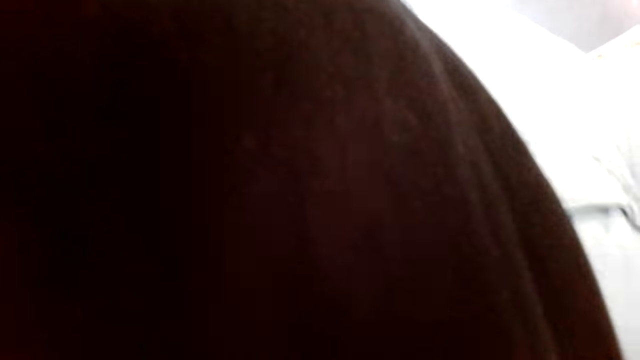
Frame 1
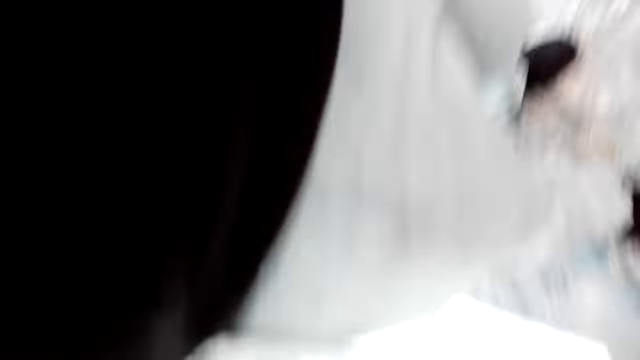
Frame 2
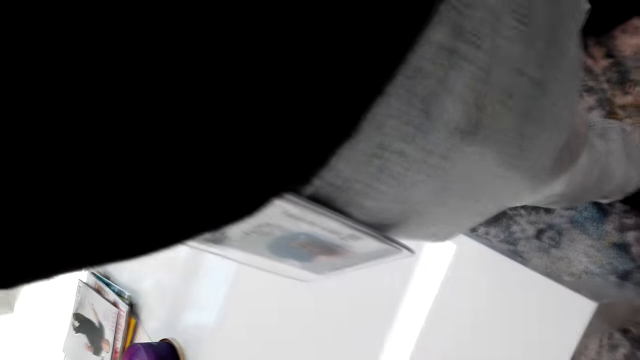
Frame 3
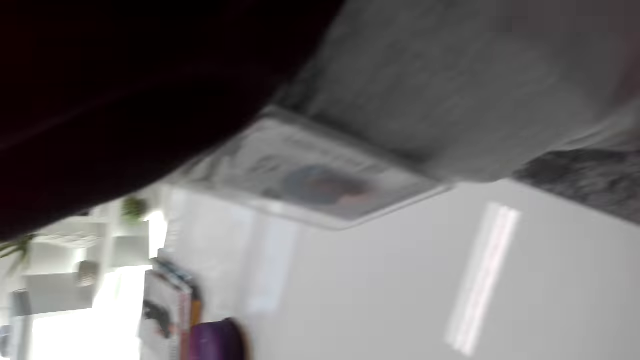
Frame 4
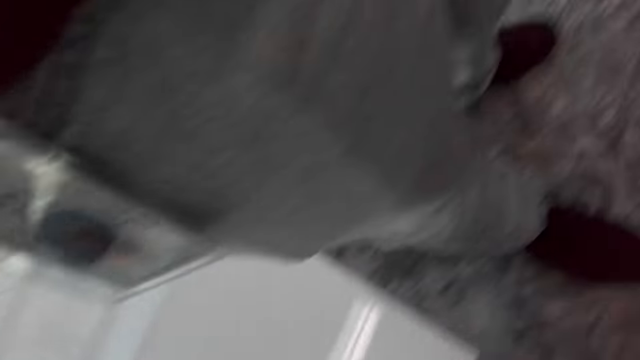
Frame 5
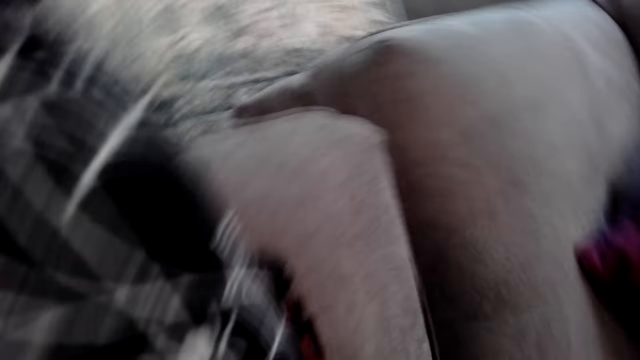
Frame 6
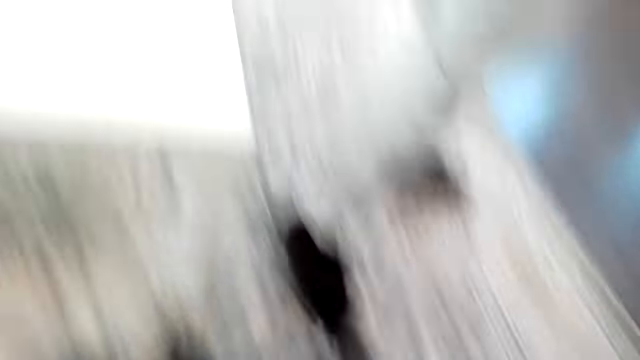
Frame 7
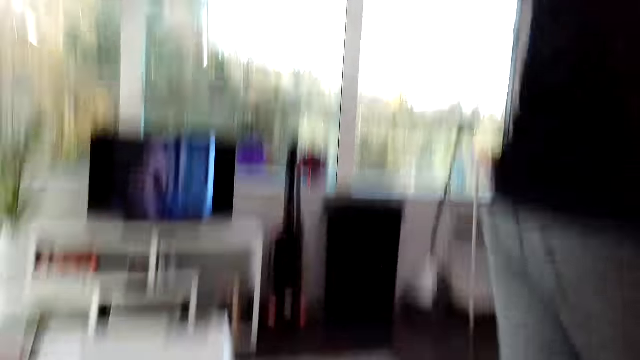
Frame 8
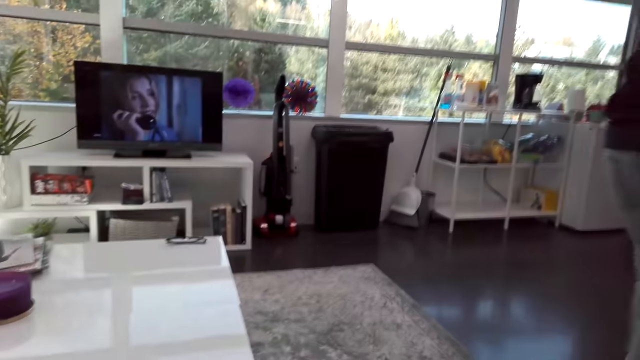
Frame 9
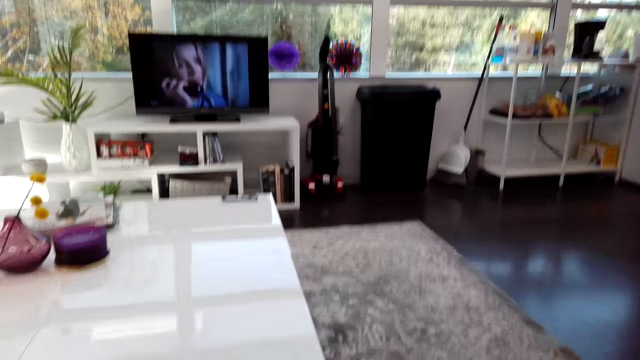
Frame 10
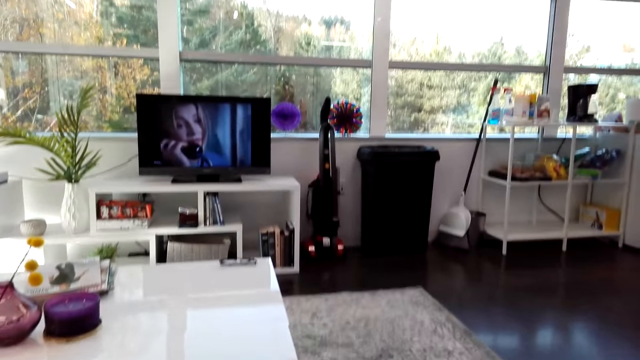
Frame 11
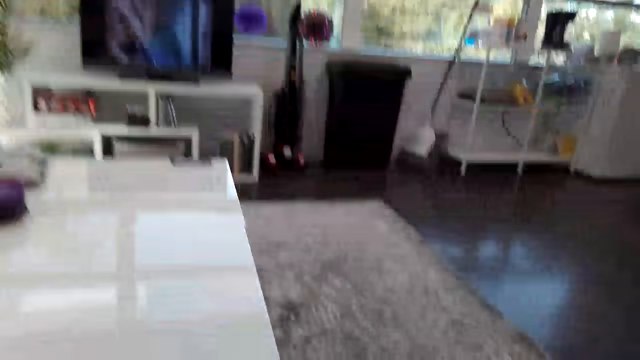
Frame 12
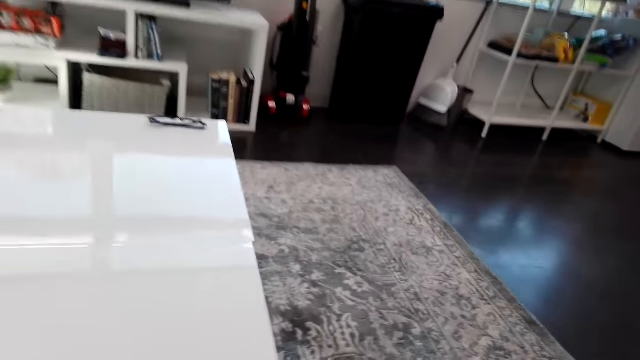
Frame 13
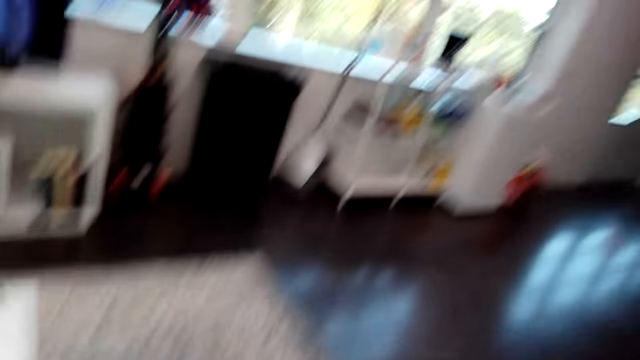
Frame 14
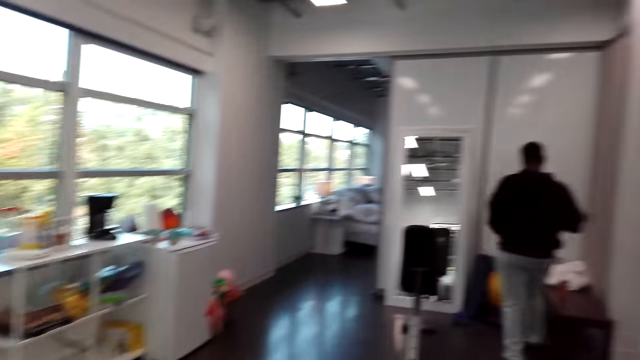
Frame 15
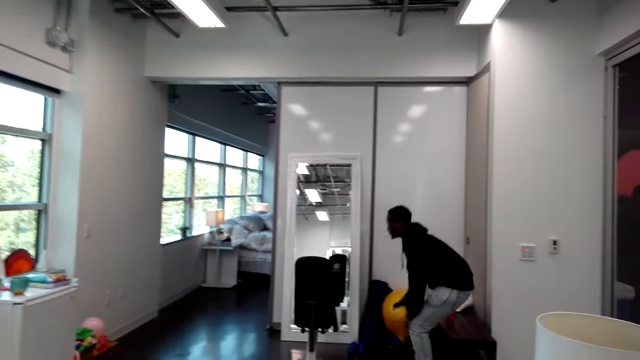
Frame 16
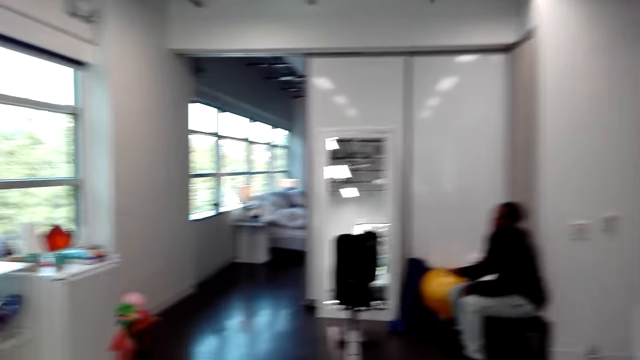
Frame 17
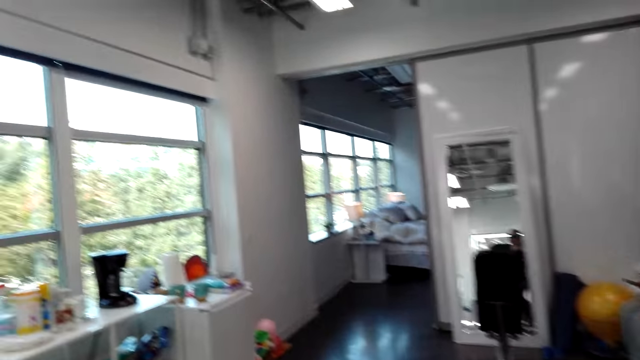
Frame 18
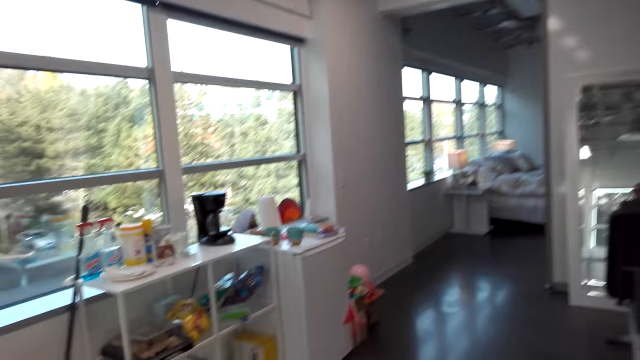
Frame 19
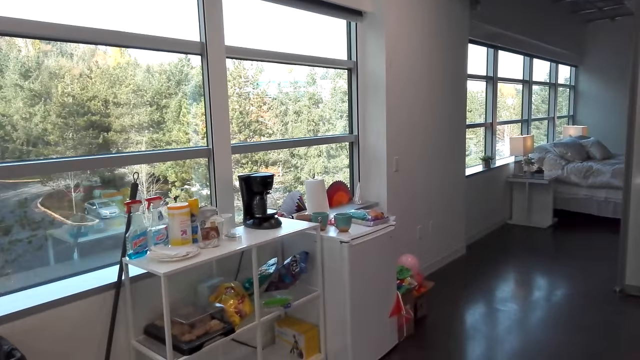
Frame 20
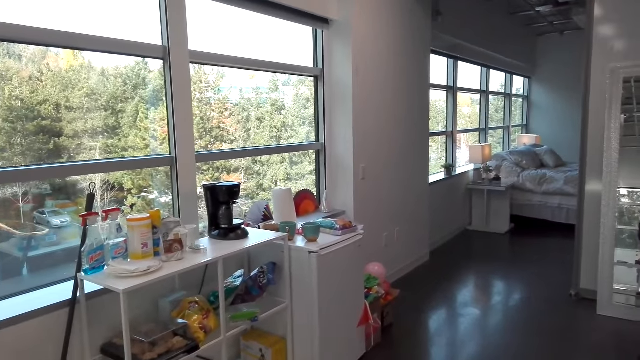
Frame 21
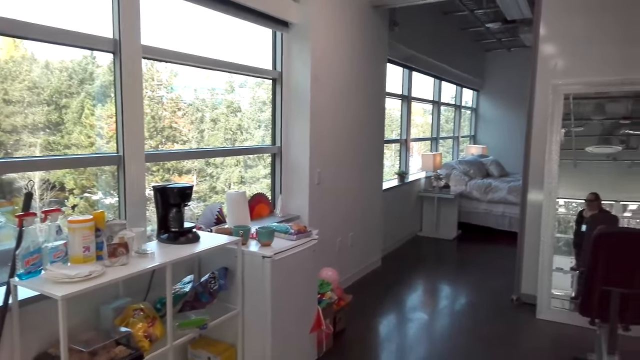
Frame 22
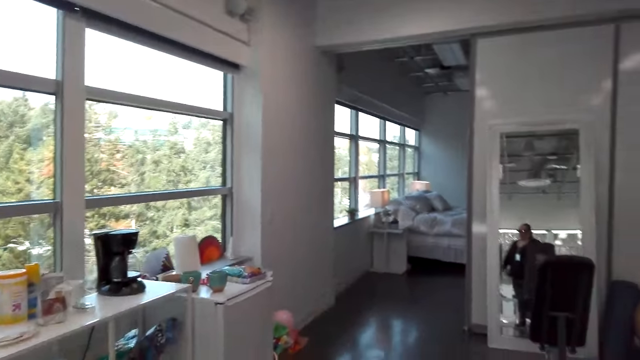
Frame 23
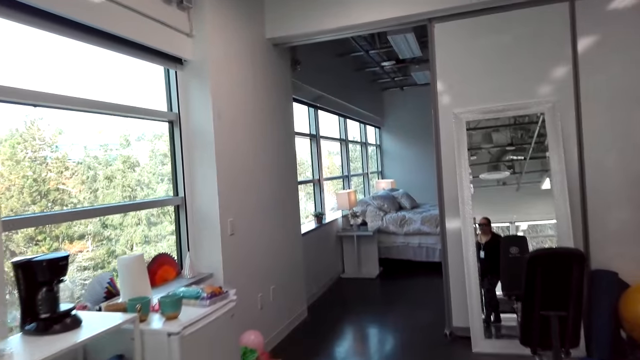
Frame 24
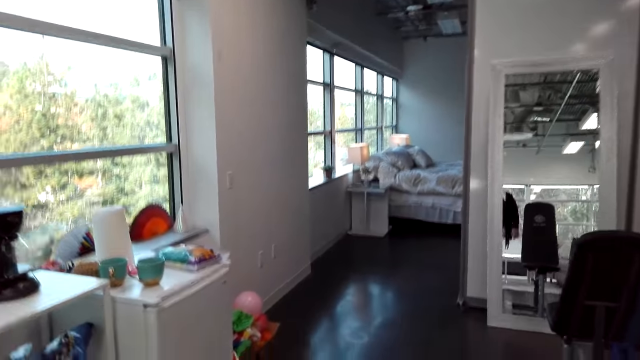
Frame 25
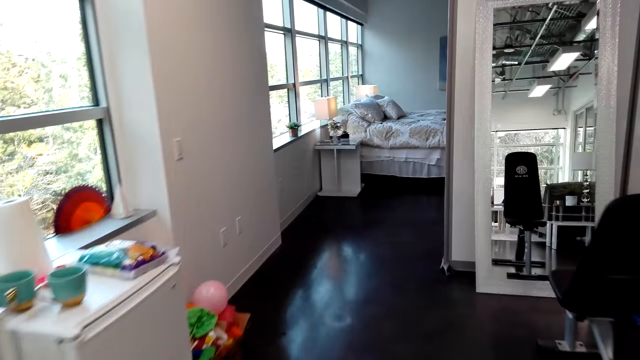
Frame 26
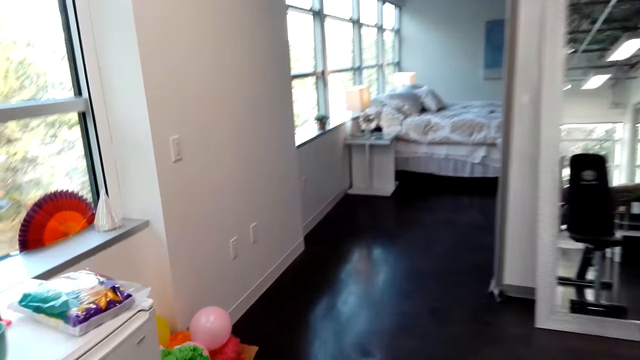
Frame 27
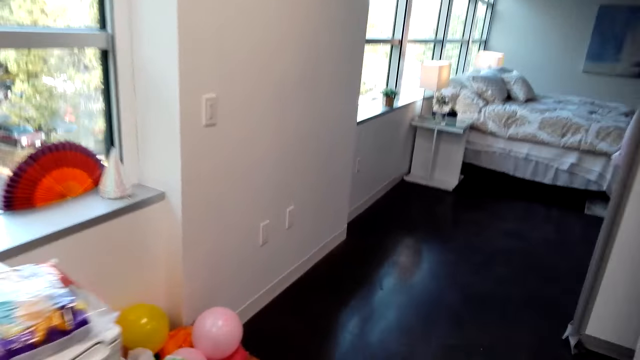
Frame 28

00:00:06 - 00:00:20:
A person walks in the room. The camera wearer walks in the room. They give the camera to a lady. The person sits down. The camera wearer looks at a man. They talk and walk around. Another person walks in the room.

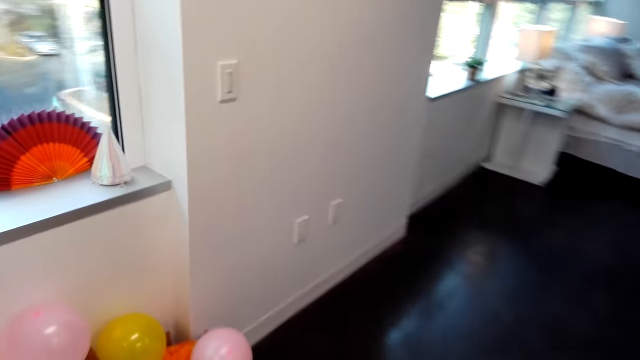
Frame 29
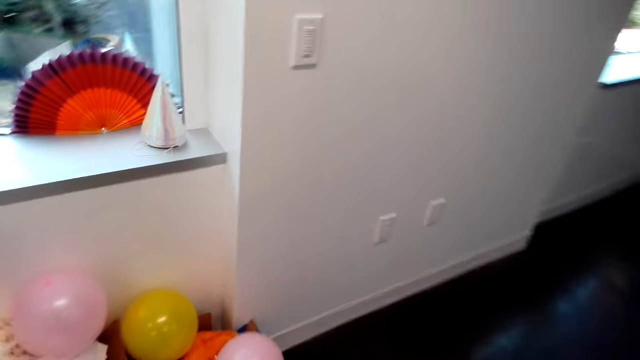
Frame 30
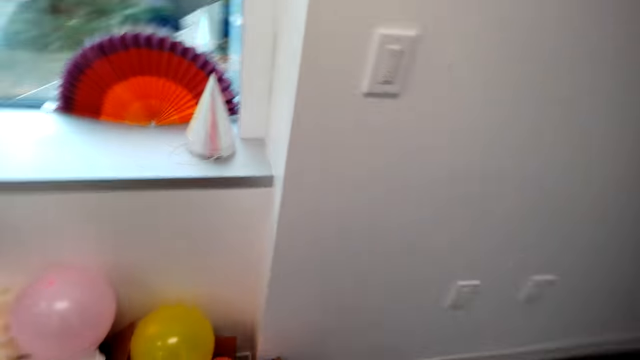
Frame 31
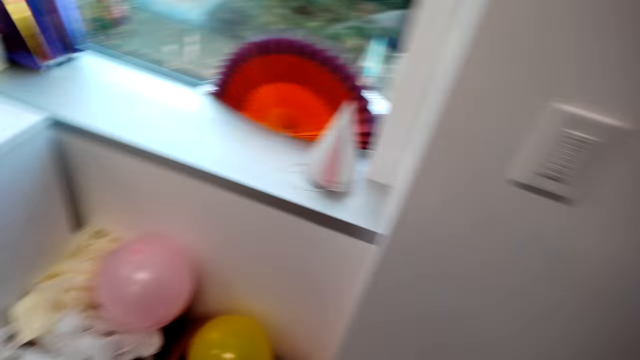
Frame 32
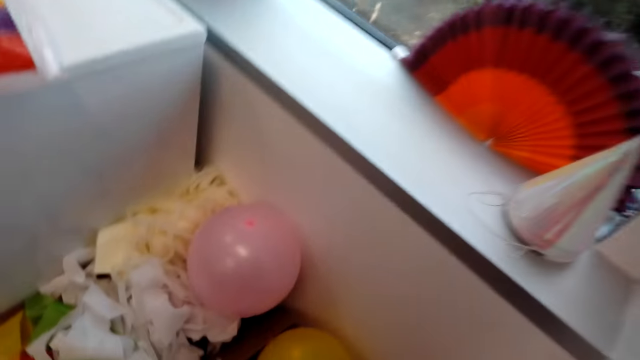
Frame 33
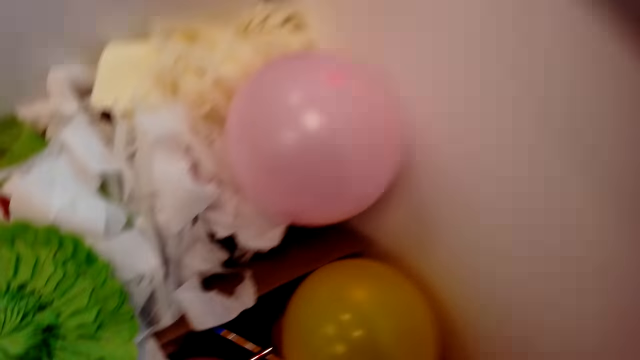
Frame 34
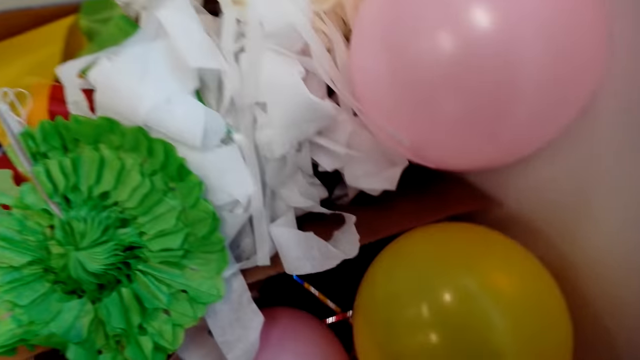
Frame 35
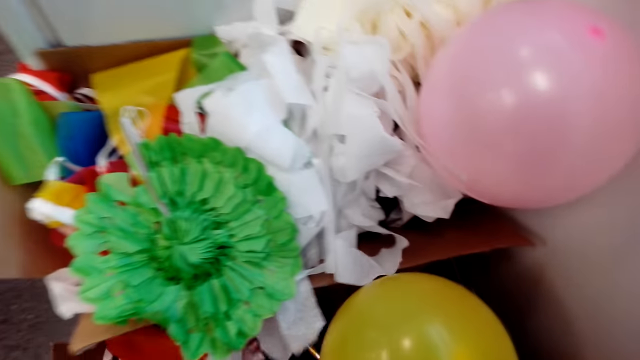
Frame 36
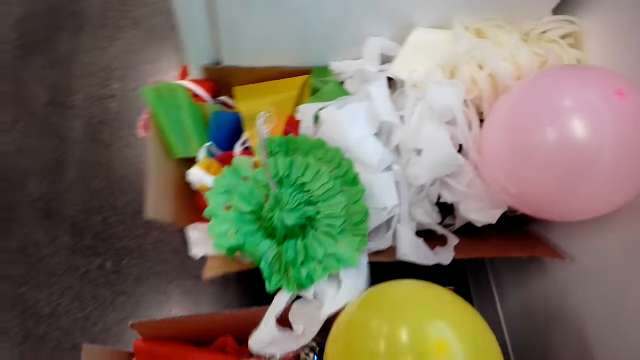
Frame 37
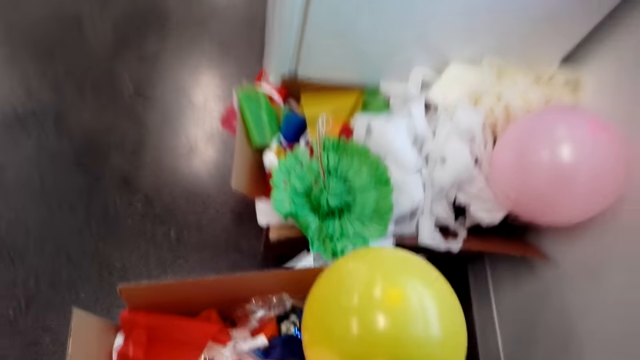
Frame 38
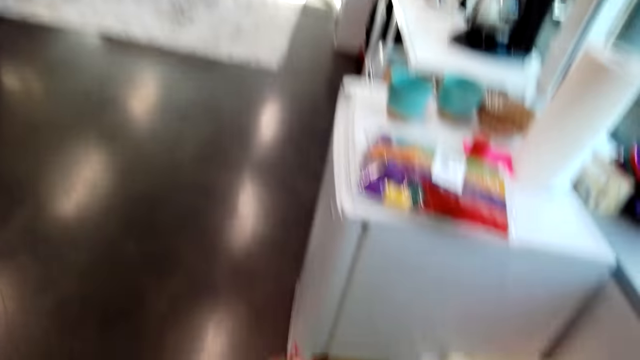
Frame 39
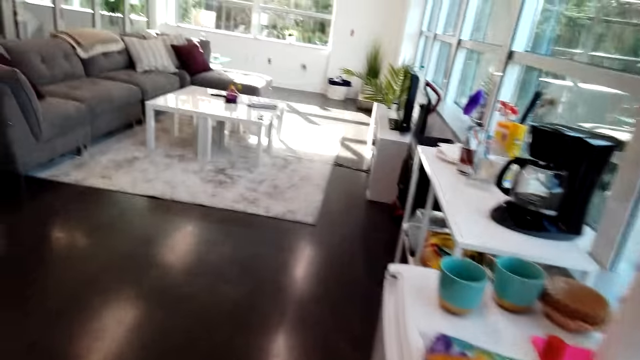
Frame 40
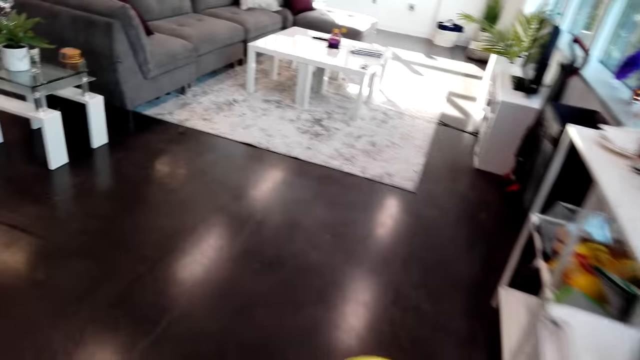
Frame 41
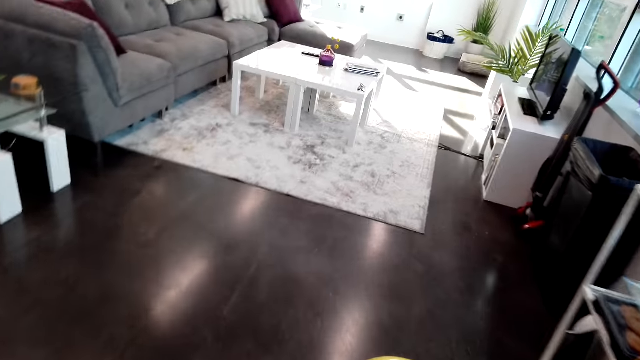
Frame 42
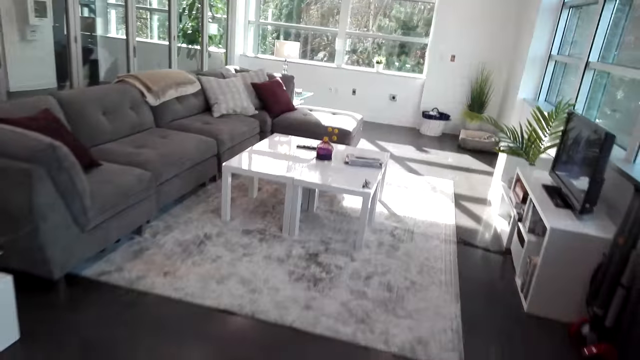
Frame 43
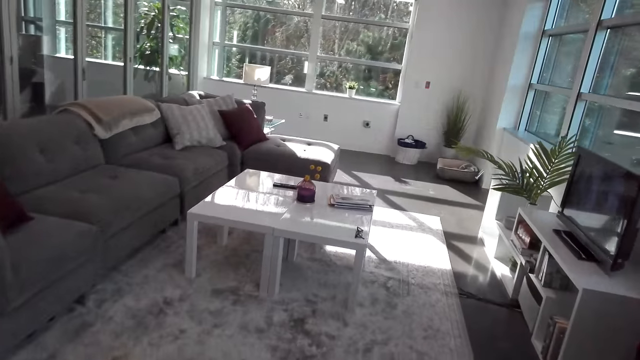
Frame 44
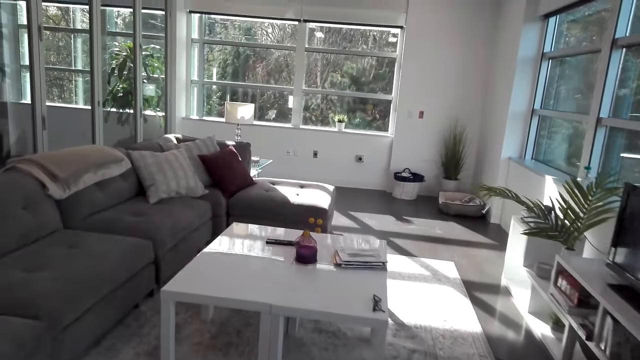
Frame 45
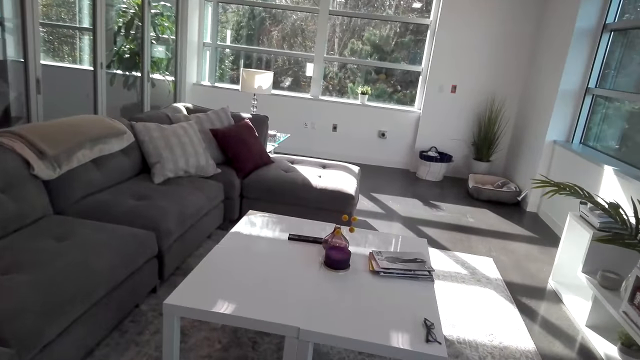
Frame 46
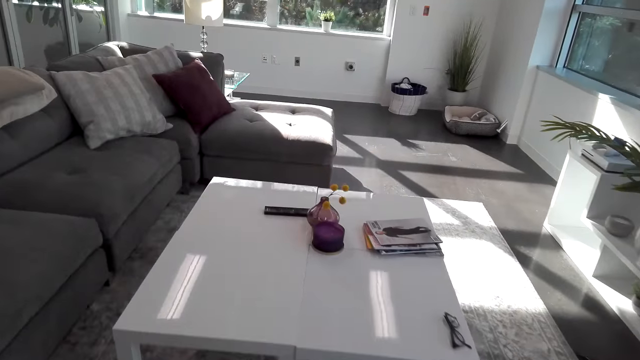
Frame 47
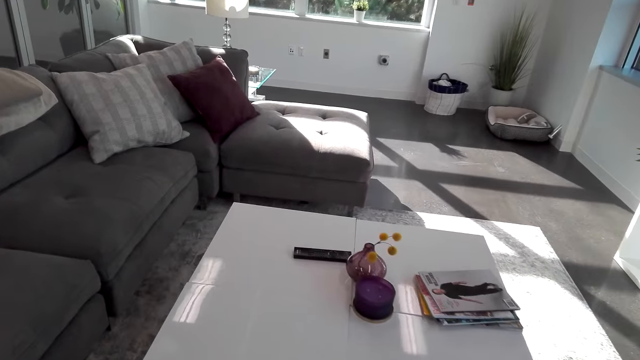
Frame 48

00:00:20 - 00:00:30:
The camera wearer picks up a box of decoration materials. They walk around.
